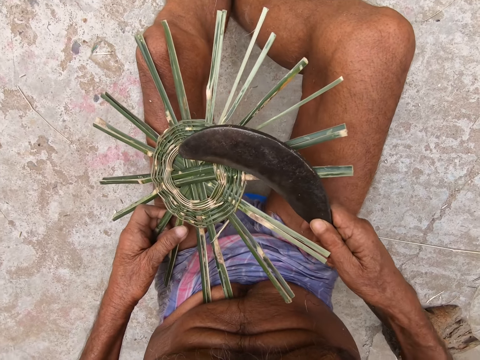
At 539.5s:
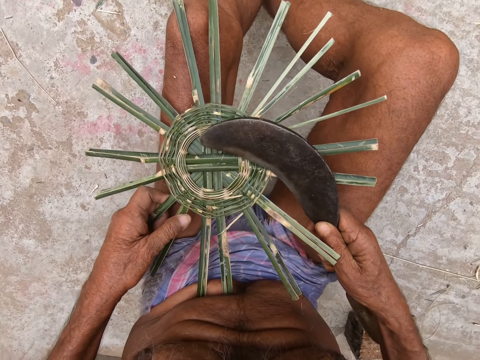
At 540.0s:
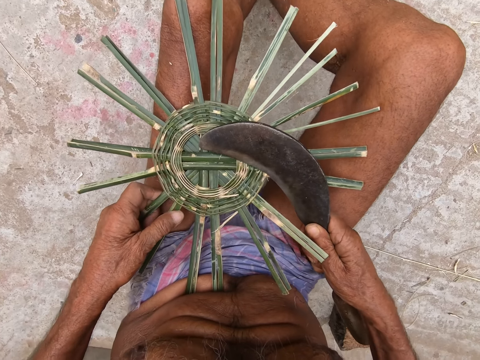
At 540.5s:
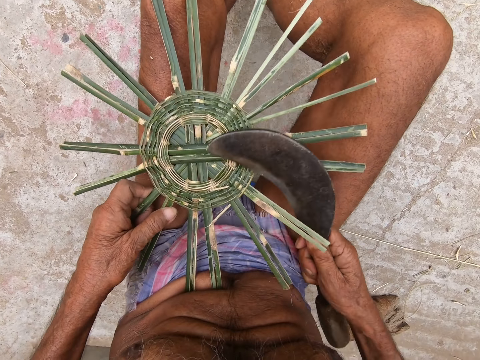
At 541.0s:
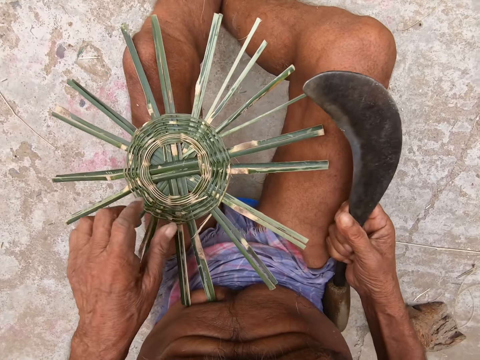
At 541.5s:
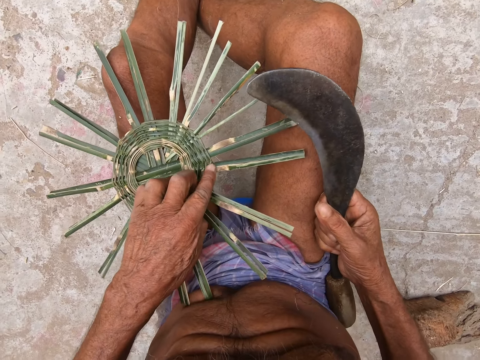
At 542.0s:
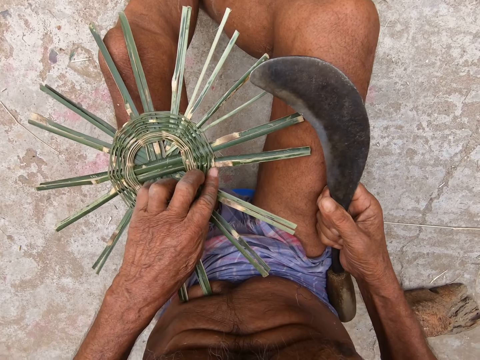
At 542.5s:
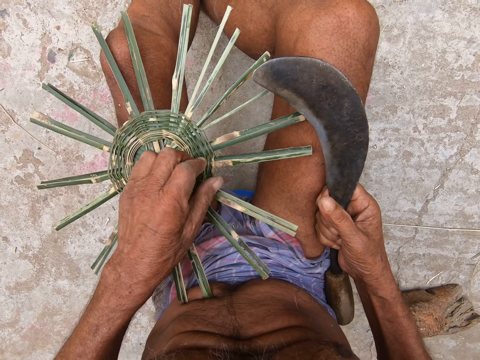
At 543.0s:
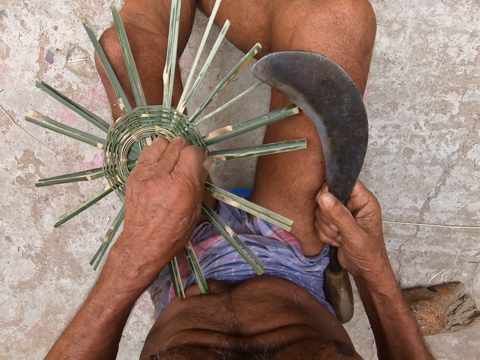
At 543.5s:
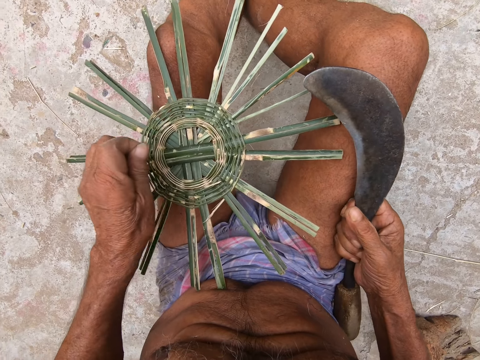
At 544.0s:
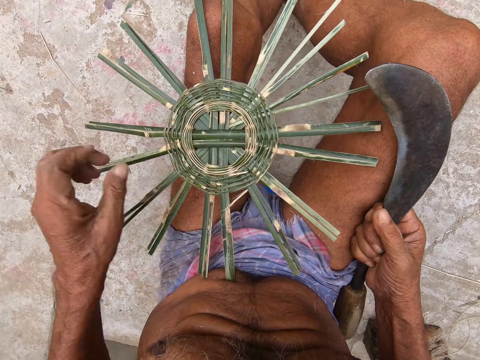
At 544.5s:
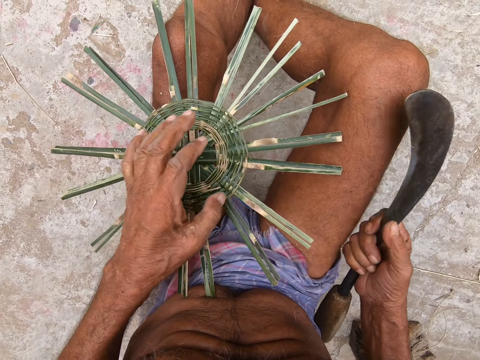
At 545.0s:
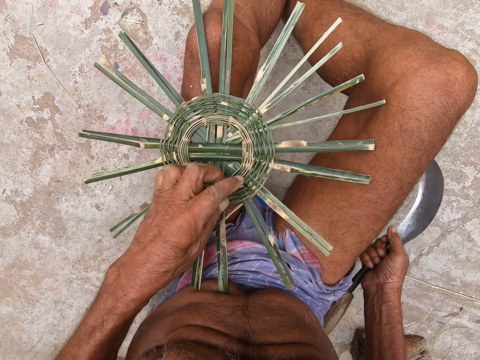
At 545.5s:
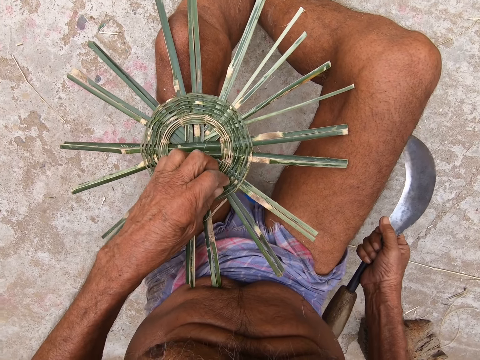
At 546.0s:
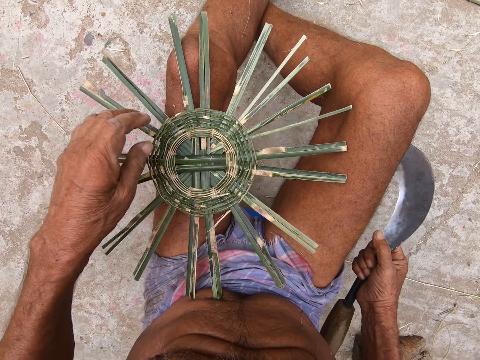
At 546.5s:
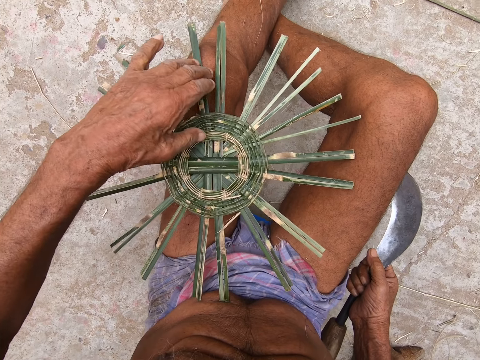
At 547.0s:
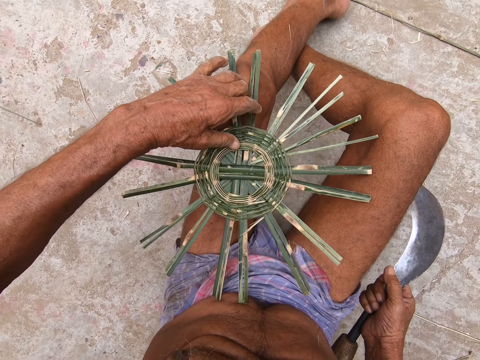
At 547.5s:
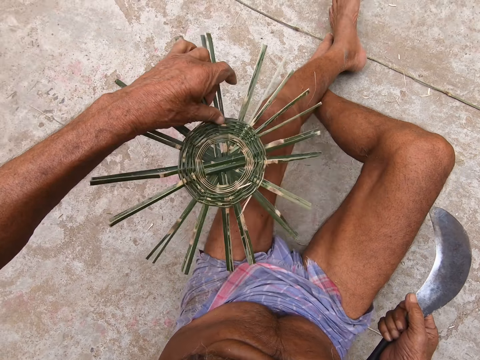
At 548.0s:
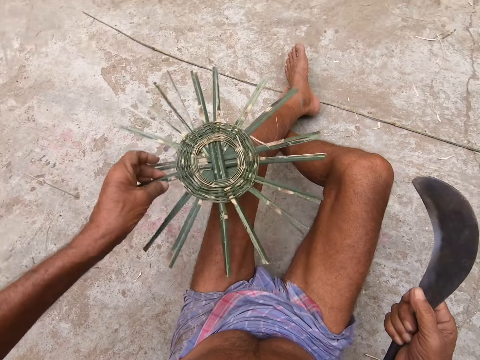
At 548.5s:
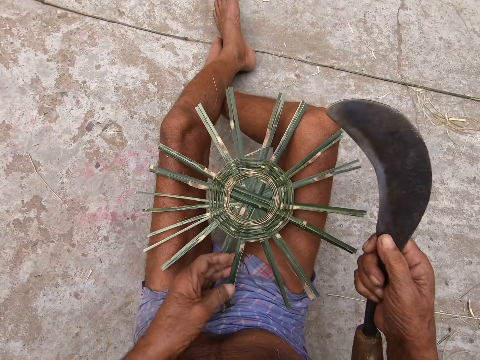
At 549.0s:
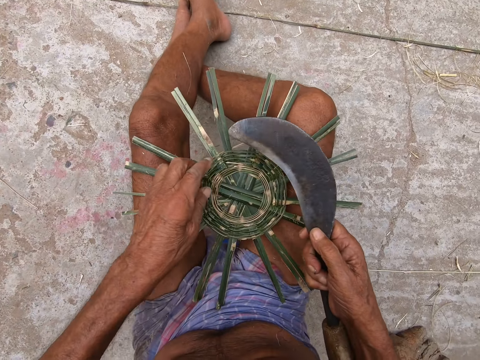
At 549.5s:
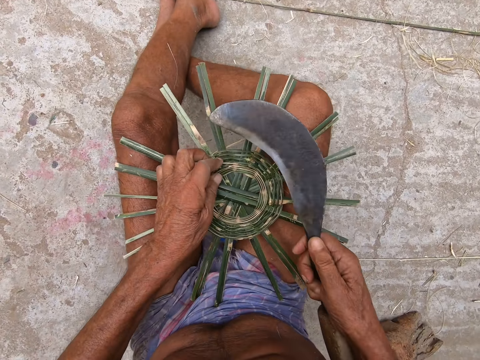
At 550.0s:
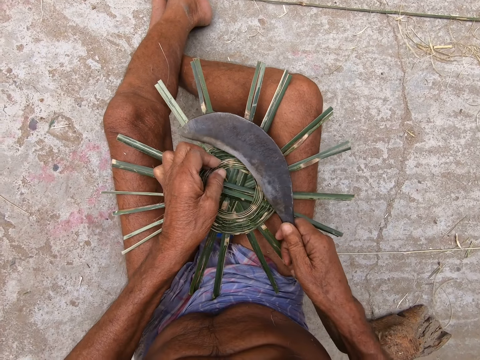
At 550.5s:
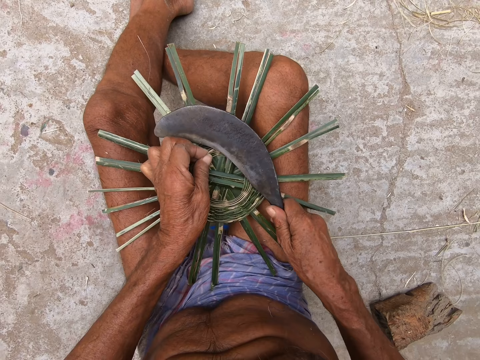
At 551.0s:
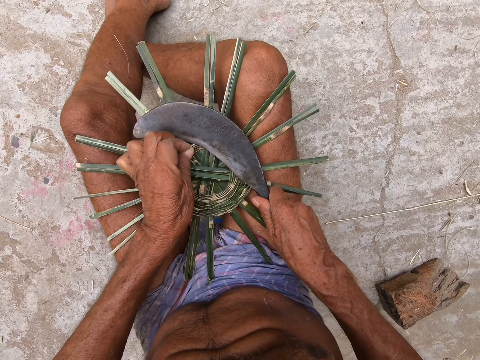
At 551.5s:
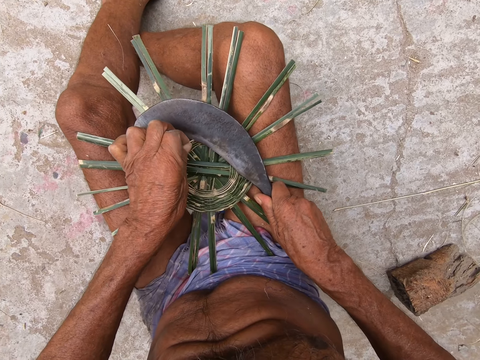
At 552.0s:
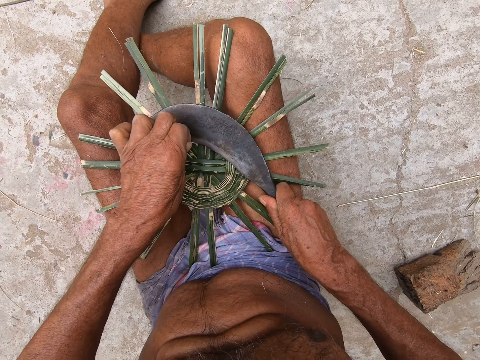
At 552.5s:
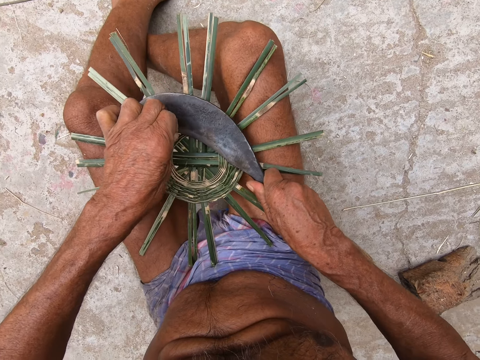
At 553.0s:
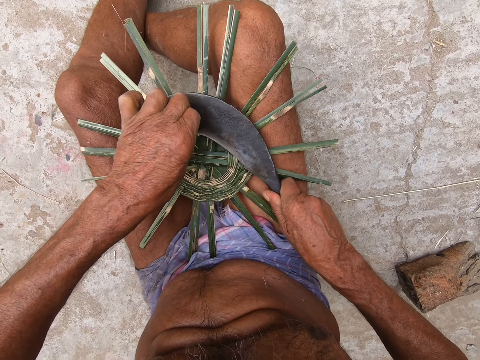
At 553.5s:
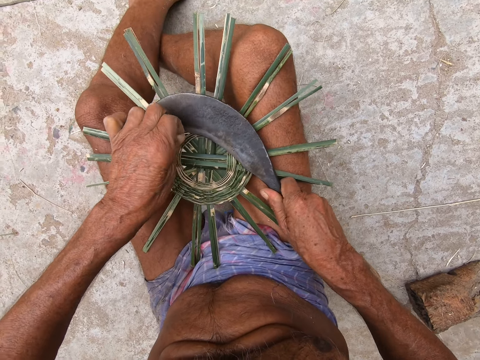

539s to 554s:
The camera wearer trims the basket base on his legs with his left hand. He lifts the basket base from his legs with his left hand. He places the basket base in his left hand on his legs. He holds the basket base on his legs with his left hand. He trims the basket base on his legs with the sickle in his right hand.

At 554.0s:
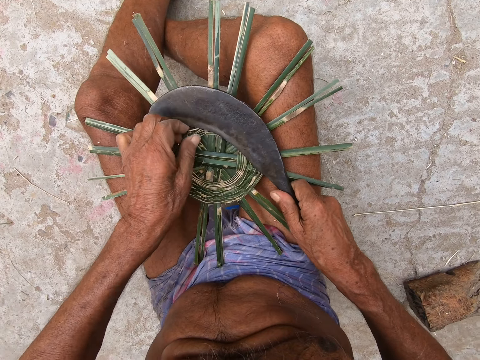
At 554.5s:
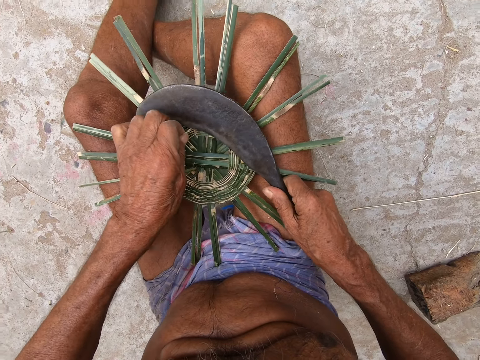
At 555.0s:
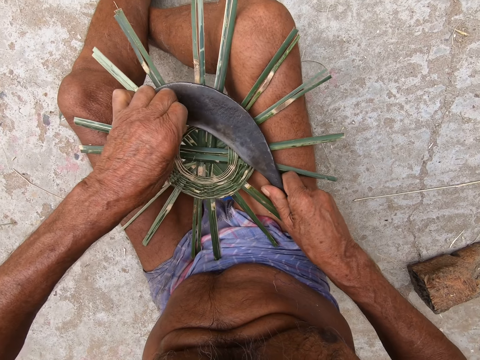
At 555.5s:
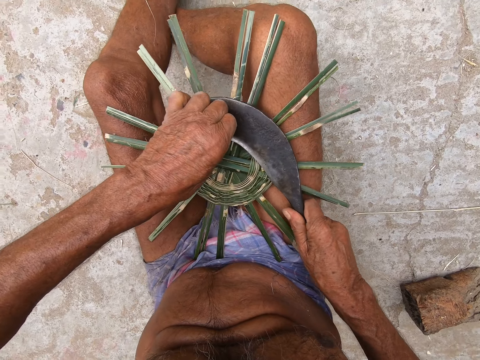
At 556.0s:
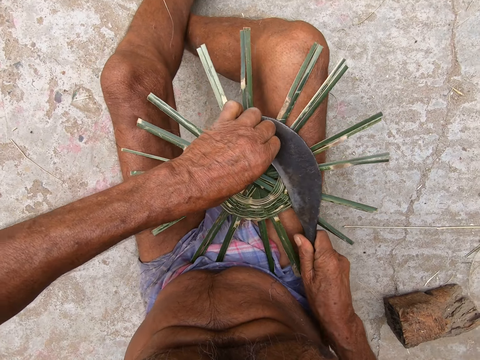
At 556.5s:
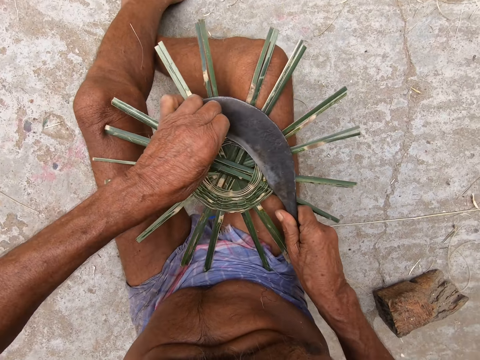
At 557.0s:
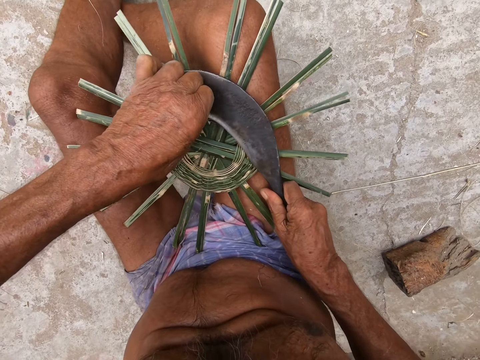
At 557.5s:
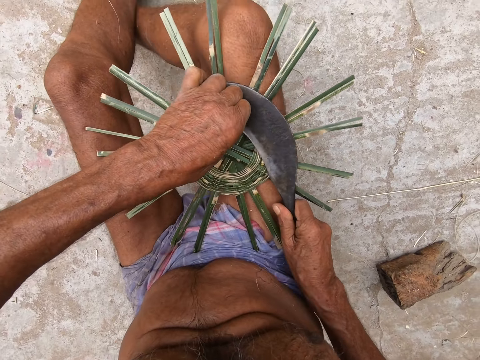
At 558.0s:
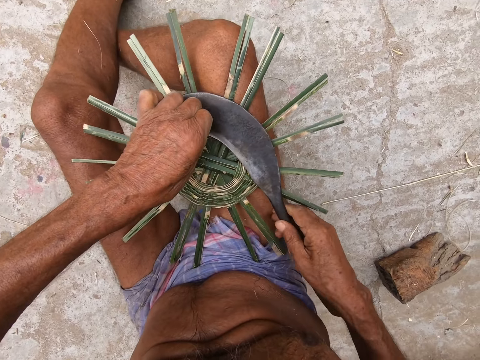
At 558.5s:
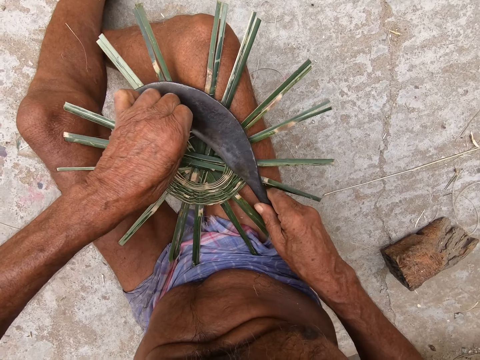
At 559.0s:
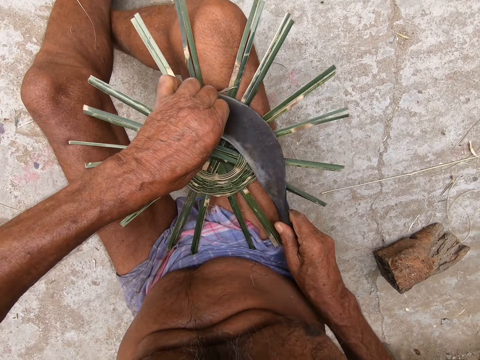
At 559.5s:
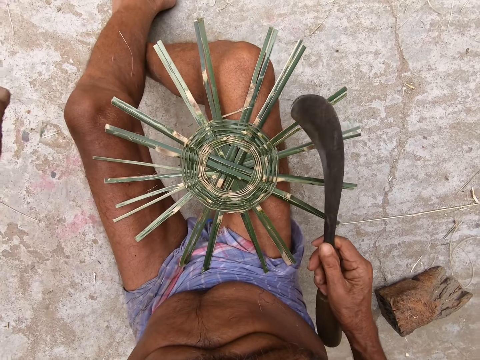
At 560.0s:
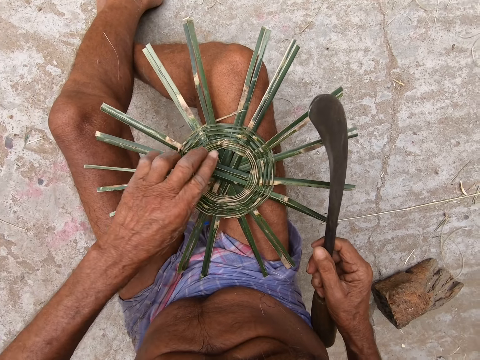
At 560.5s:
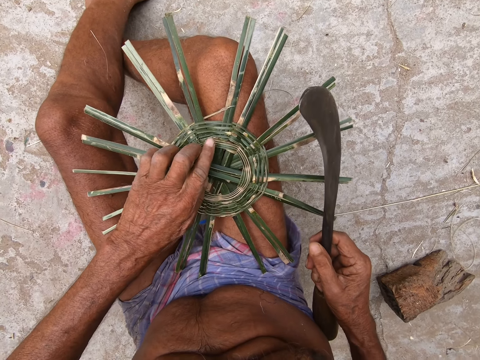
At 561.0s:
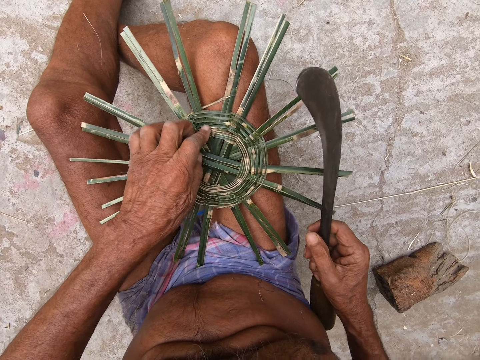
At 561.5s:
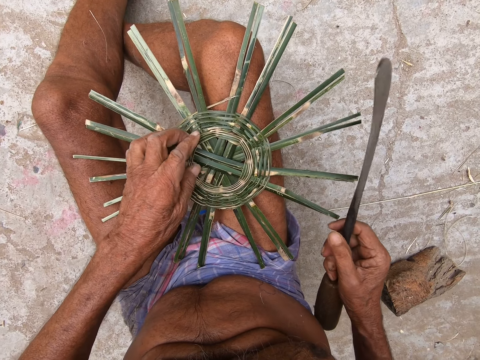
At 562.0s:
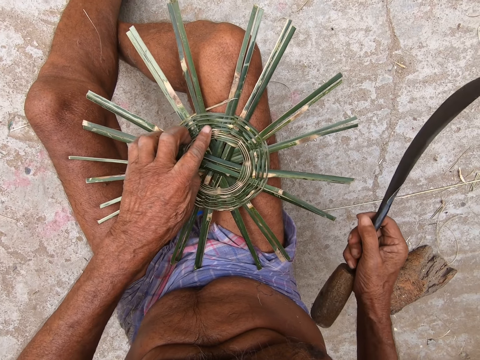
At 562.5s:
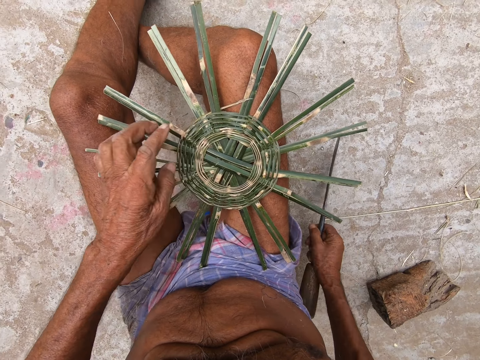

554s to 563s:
The camera wearer throws the wicker in his left hand on the floor. He touches the basket base on his legs with his left hand. He places the sickle in his right hand on the floor.

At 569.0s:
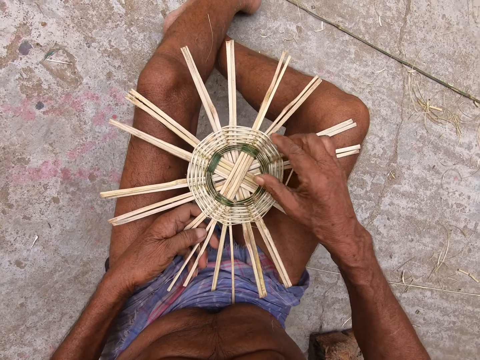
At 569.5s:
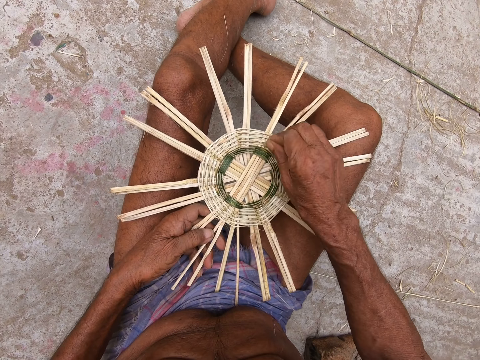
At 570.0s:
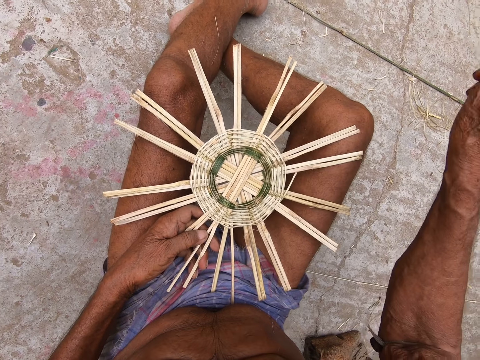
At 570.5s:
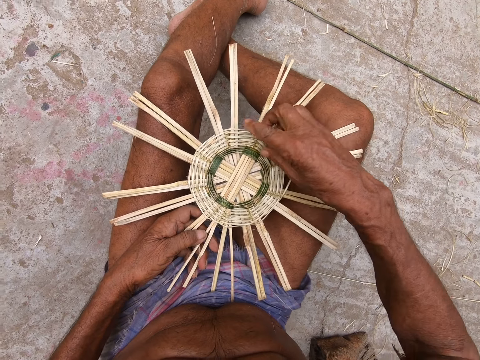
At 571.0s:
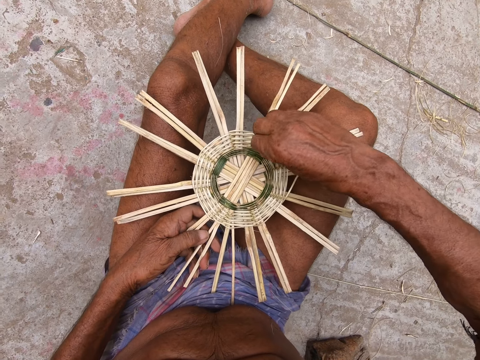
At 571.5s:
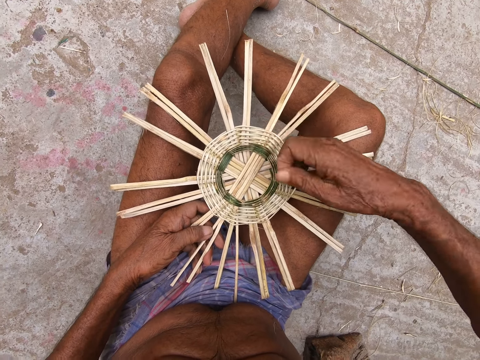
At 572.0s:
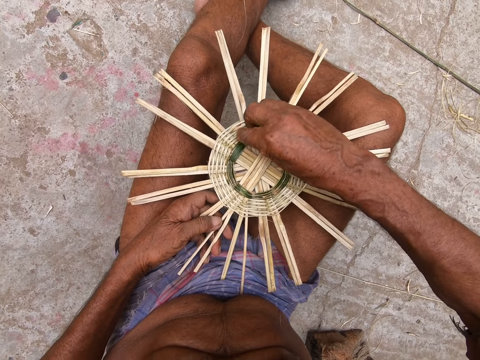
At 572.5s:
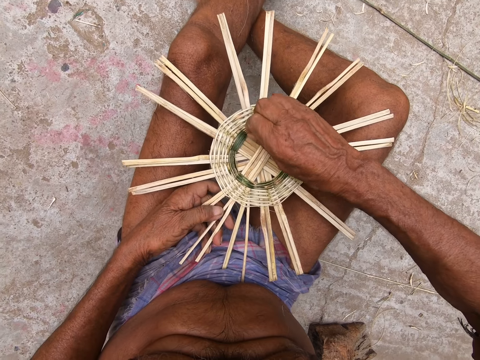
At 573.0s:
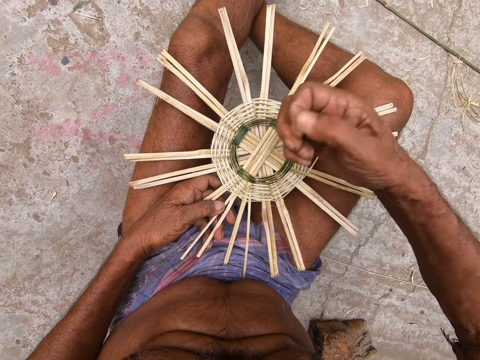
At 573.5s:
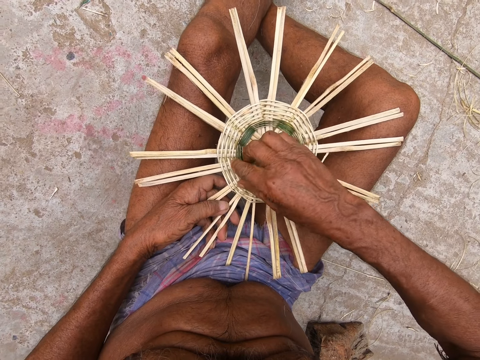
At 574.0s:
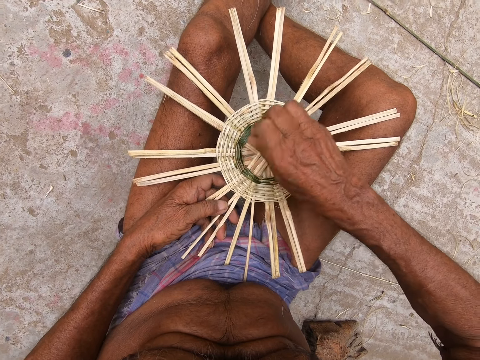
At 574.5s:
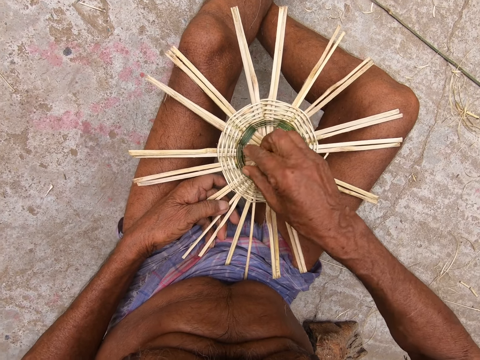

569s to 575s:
The camera wearer throws the wicker in his right hand on the floor. He removes a wicker from the basket base with his right hand.
